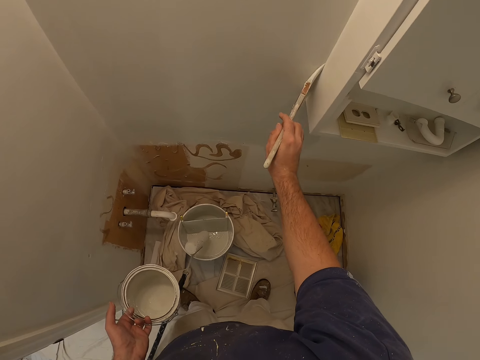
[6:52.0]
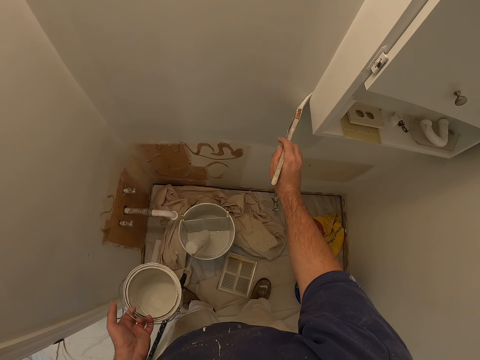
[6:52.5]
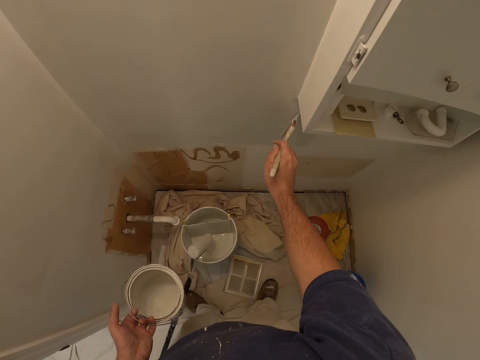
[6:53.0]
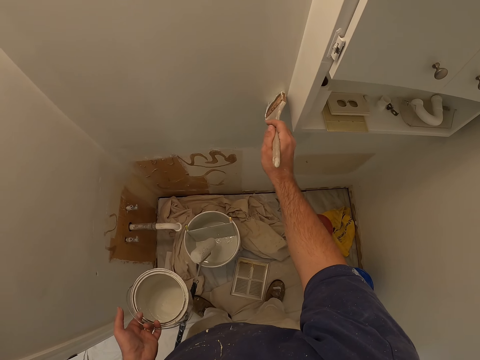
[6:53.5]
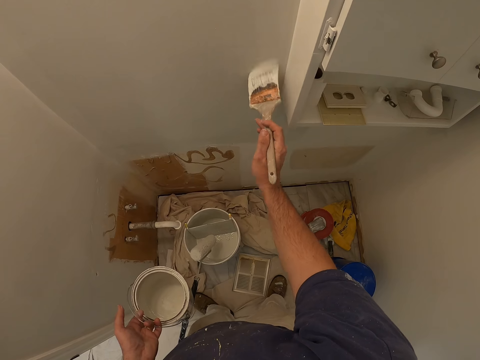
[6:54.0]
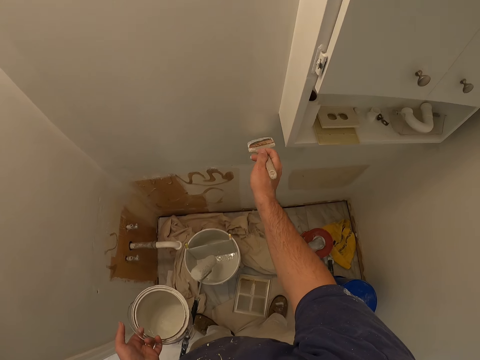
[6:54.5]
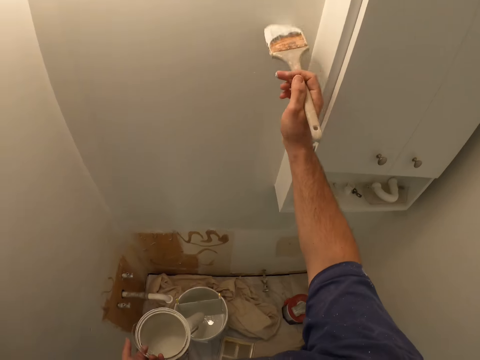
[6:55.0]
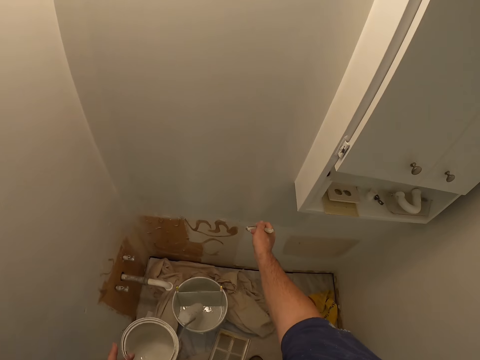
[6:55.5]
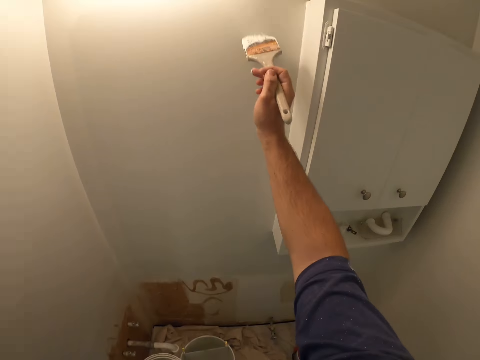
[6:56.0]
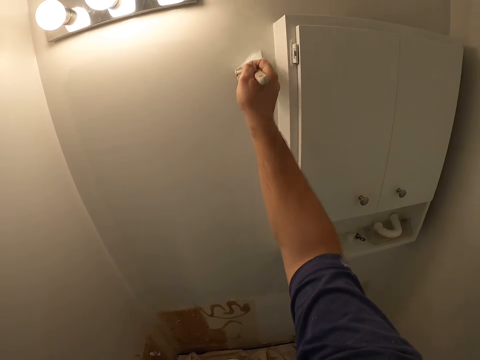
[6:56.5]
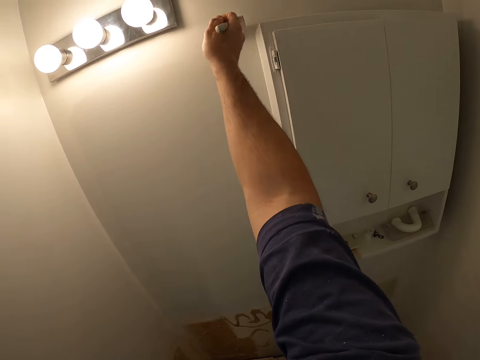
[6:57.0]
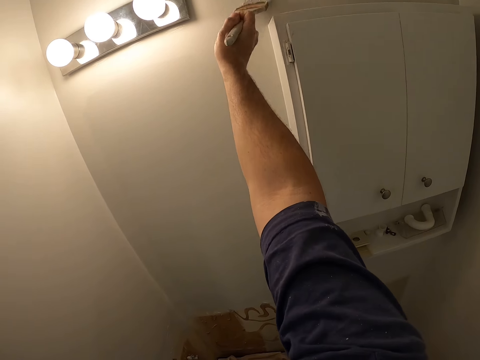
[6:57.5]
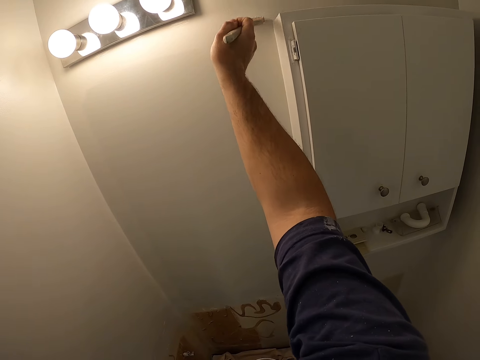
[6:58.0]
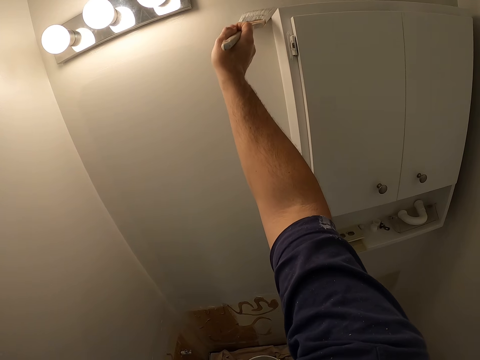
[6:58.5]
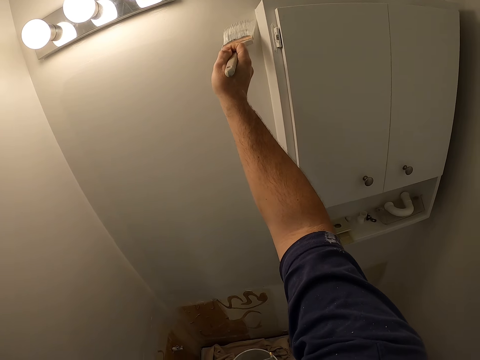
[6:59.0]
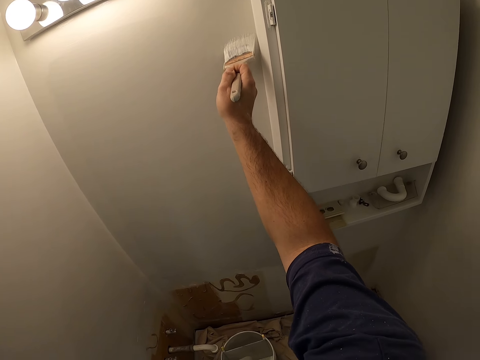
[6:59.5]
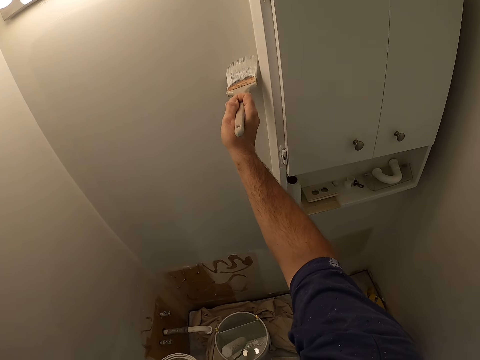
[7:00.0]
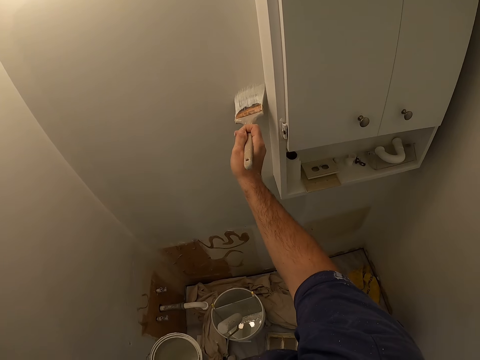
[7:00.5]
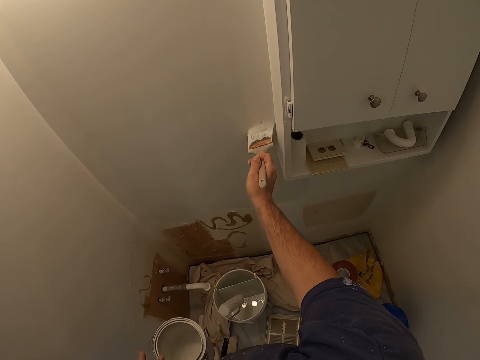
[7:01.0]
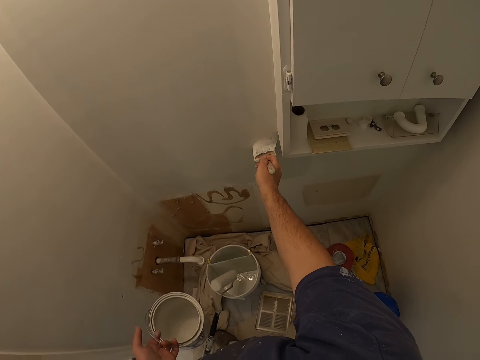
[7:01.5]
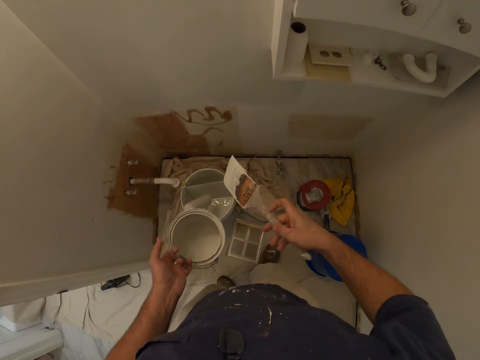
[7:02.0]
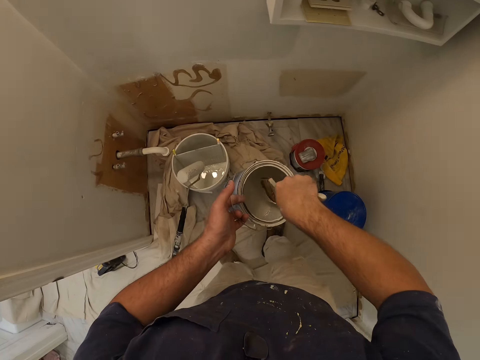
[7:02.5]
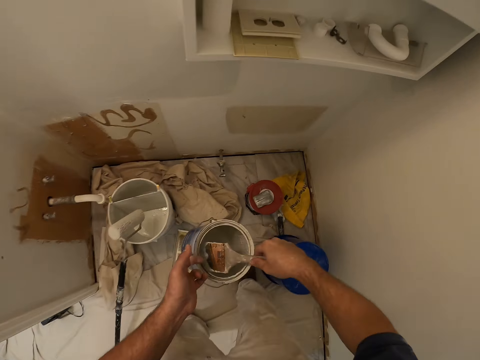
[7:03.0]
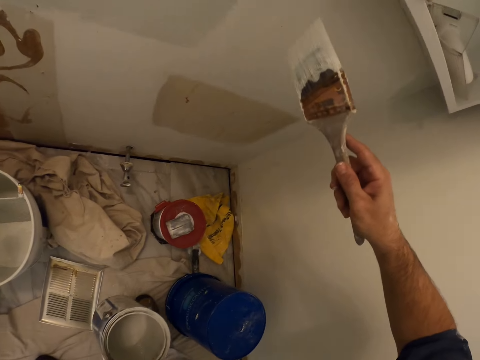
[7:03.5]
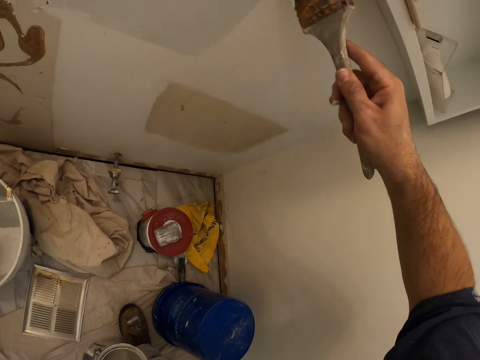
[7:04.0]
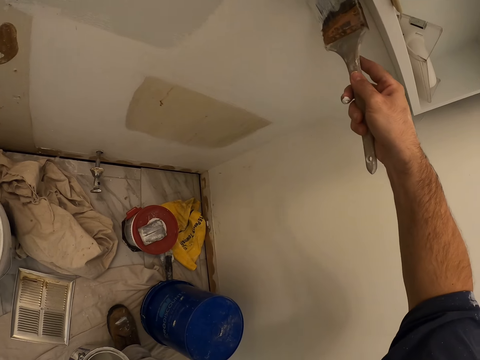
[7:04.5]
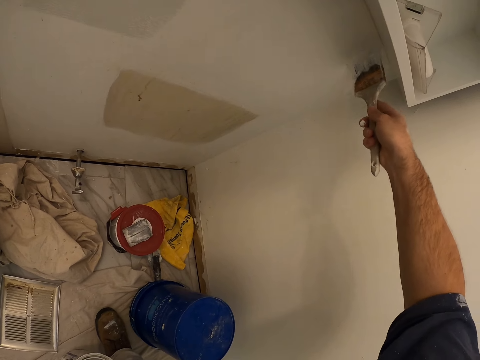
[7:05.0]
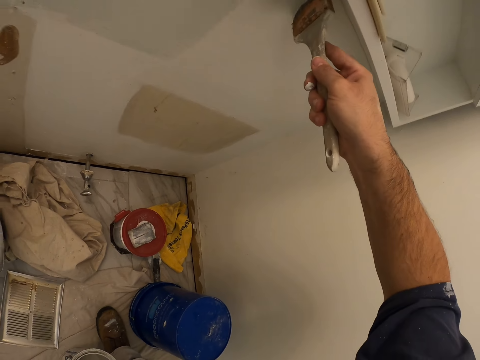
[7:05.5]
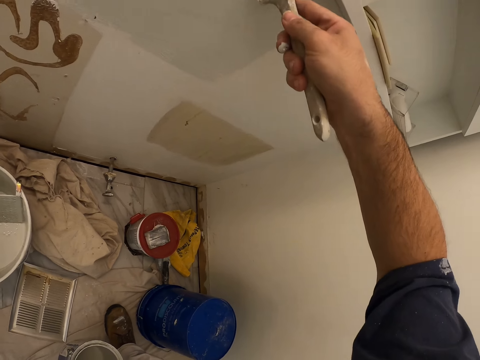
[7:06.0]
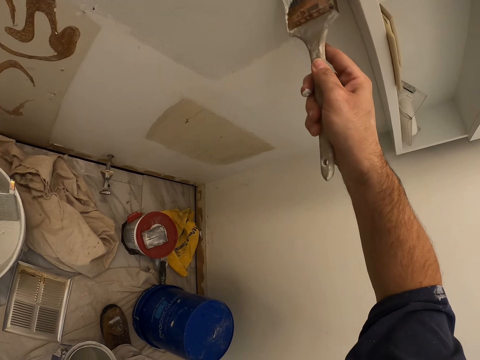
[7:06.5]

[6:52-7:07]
The camera wearer looks towards the tin of paint. They add paint to the paint brush from the paint container. They look towards the wall. They paint the wall with the paint brush.

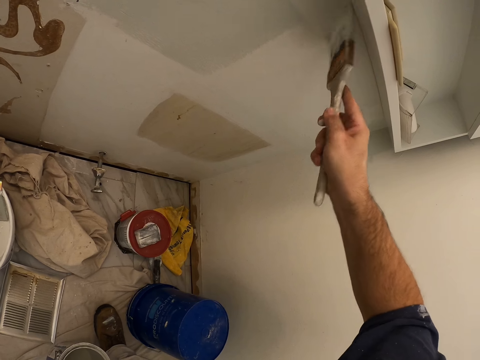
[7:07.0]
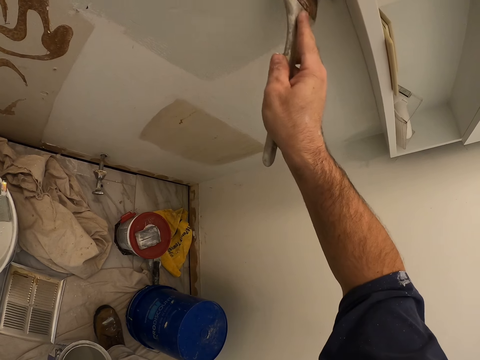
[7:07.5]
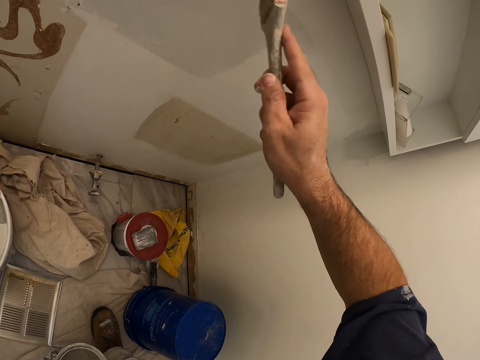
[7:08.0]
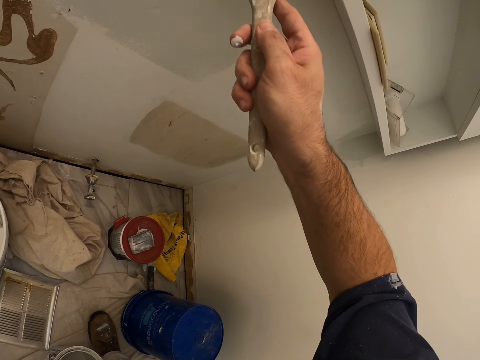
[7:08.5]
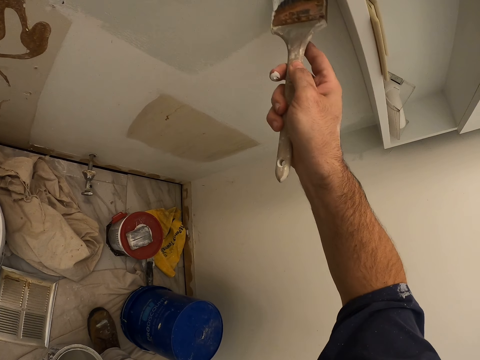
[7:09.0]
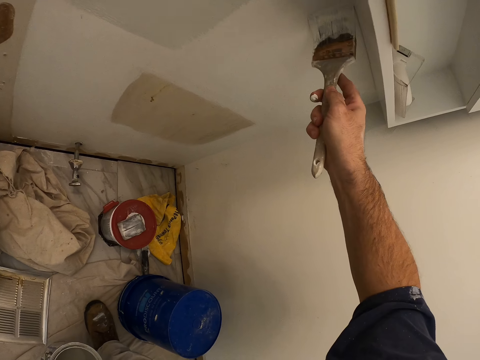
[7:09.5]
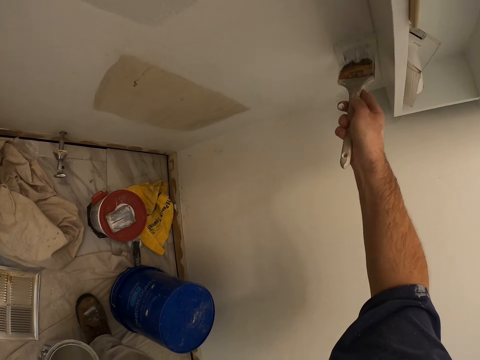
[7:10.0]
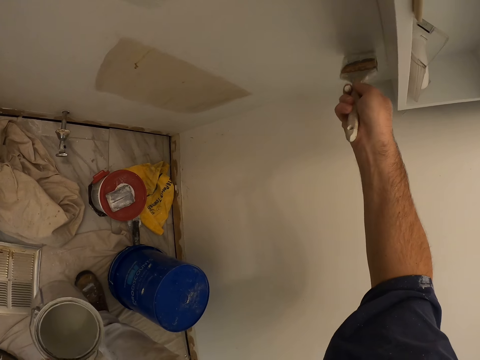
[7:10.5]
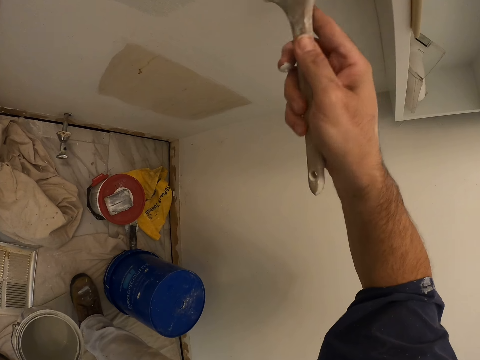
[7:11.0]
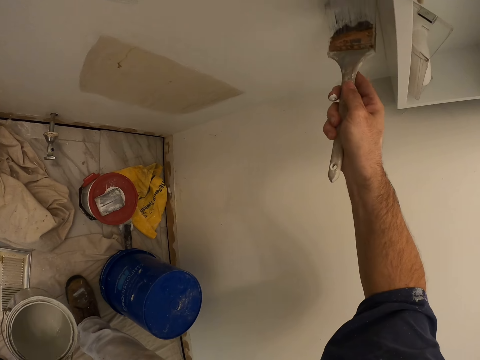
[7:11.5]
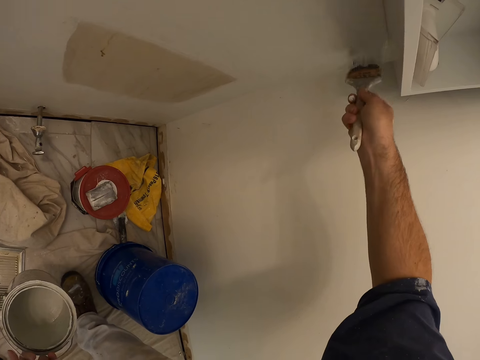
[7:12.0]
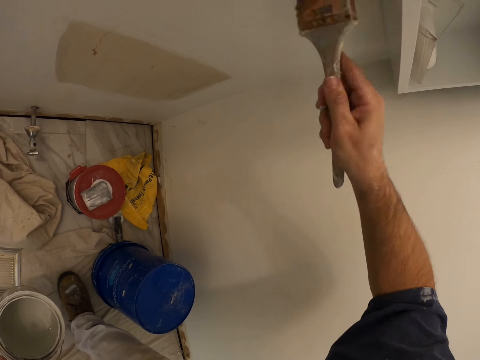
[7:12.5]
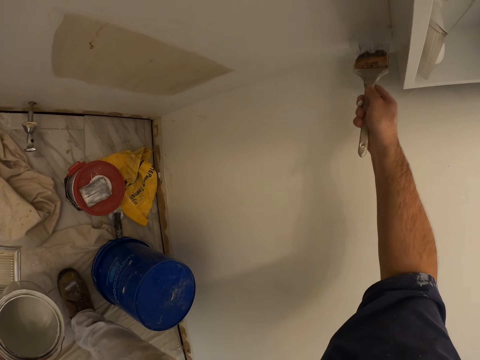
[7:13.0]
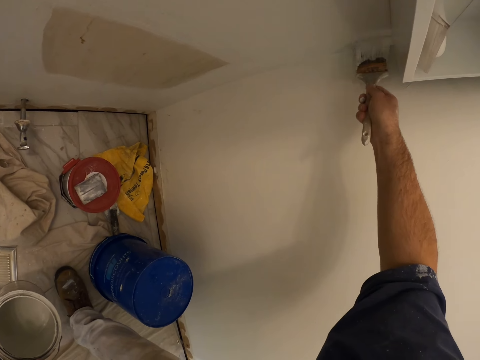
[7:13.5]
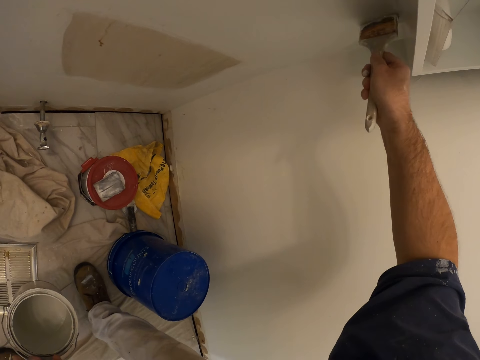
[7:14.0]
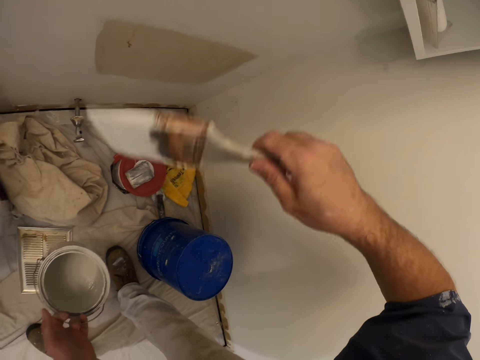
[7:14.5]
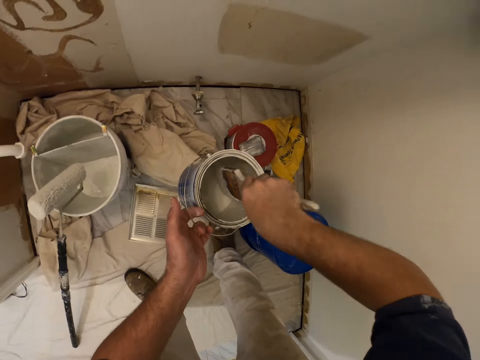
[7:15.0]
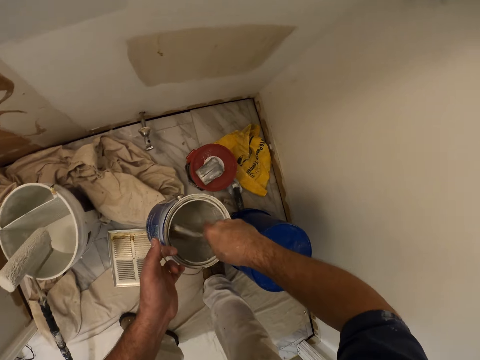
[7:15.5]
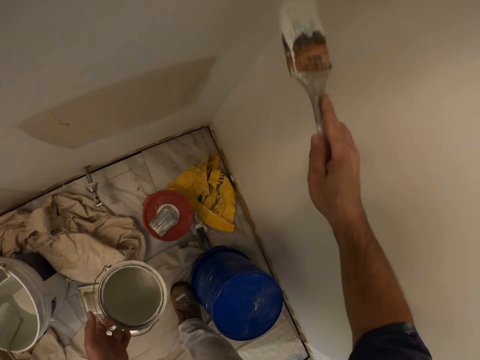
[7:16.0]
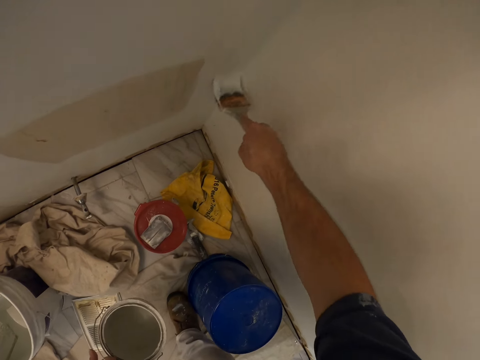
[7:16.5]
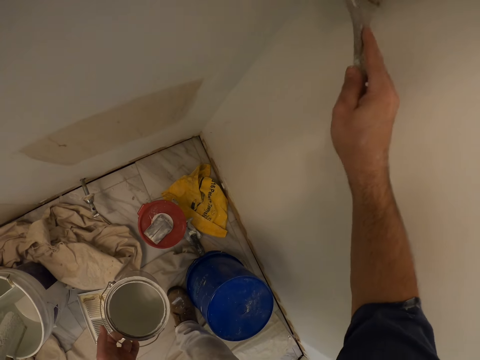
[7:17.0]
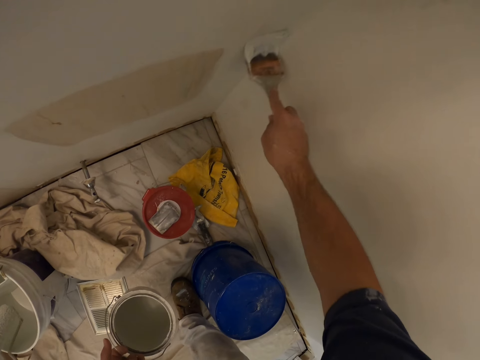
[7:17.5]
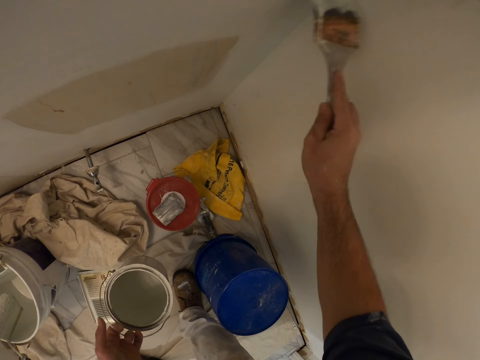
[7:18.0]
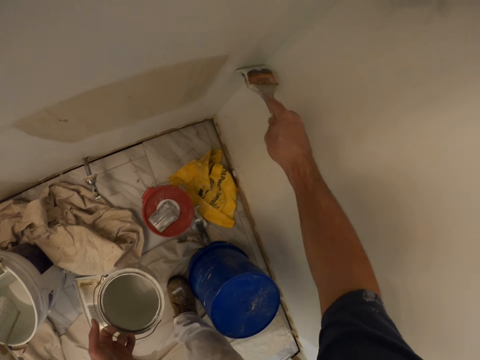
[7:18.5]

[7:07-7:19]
The camera wearer turns the paint brush. They paint the wall with the paint brush. They turn the paint brush. They paint the wall with the paint brush. They look towards the tin of paint. They add paint to the paint brush from the paint container. They bend towards the wall. They paint the wall with the paint brush.
